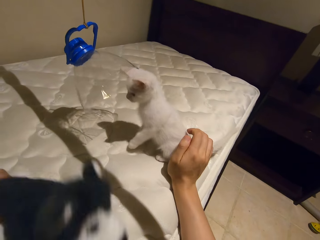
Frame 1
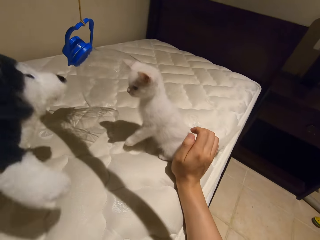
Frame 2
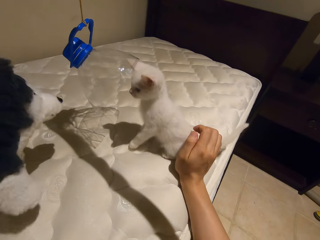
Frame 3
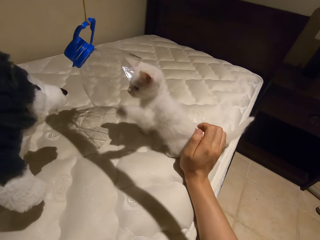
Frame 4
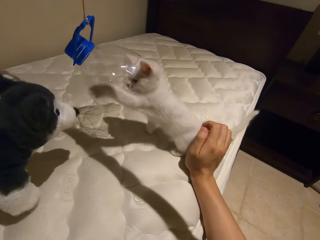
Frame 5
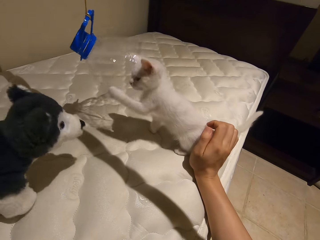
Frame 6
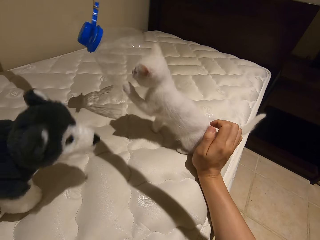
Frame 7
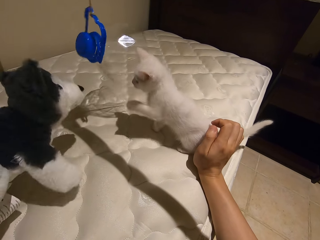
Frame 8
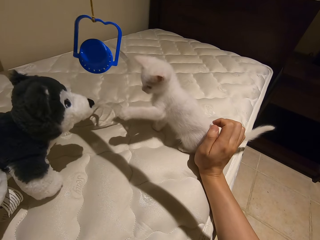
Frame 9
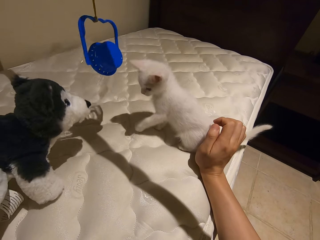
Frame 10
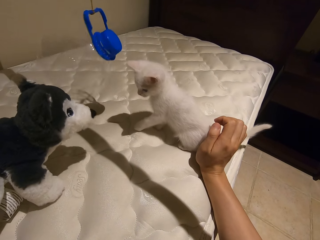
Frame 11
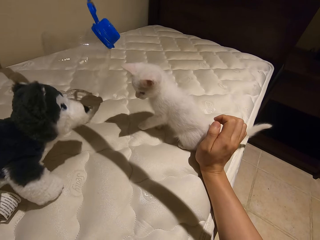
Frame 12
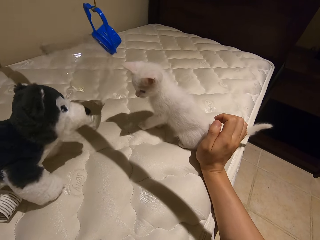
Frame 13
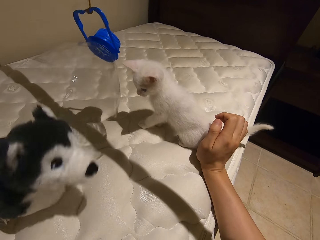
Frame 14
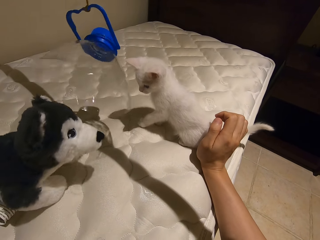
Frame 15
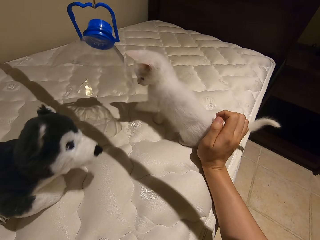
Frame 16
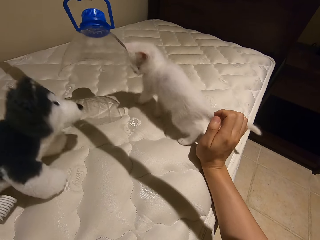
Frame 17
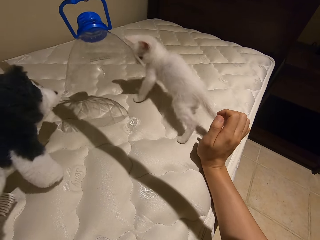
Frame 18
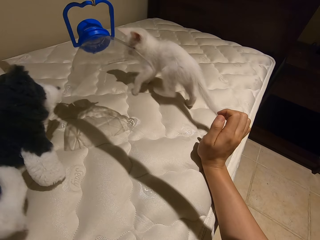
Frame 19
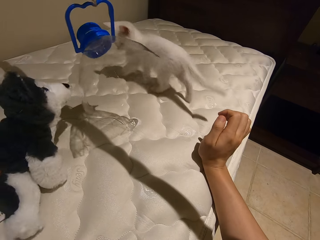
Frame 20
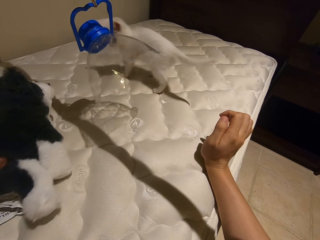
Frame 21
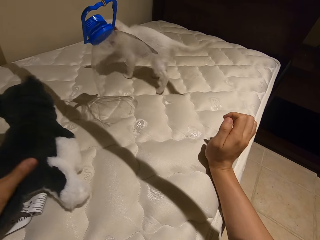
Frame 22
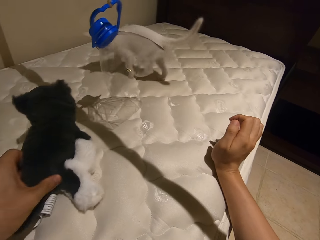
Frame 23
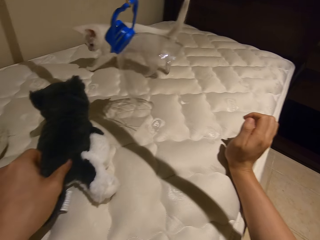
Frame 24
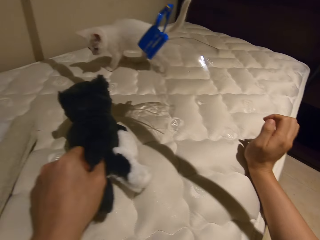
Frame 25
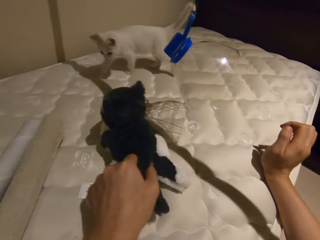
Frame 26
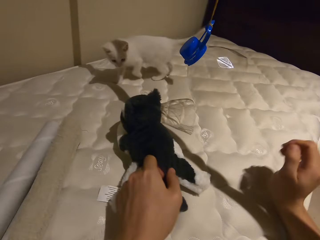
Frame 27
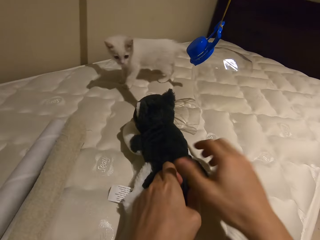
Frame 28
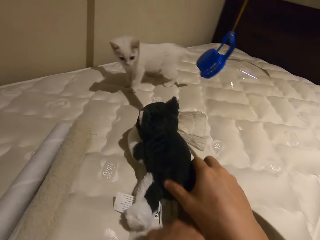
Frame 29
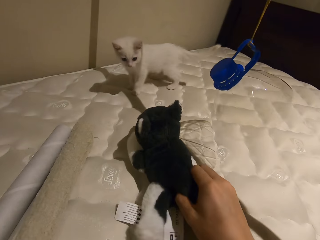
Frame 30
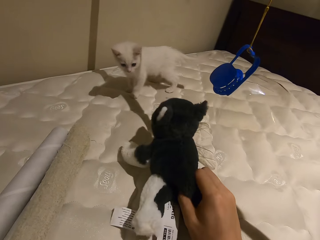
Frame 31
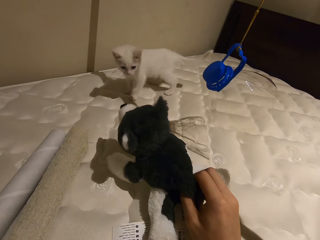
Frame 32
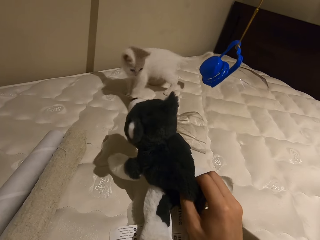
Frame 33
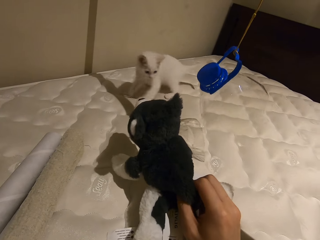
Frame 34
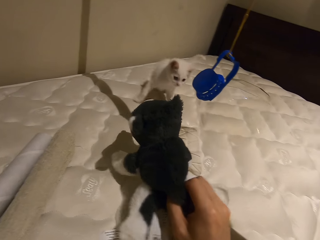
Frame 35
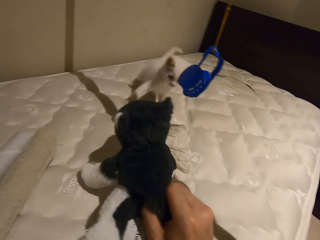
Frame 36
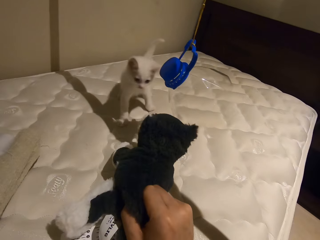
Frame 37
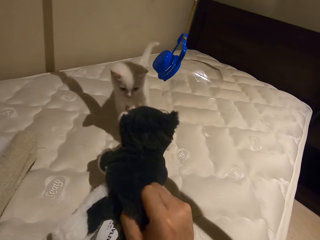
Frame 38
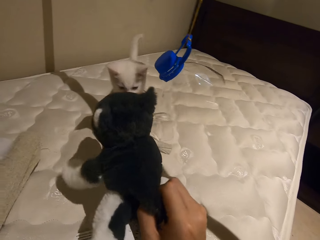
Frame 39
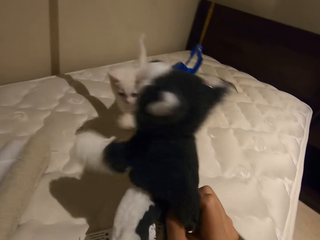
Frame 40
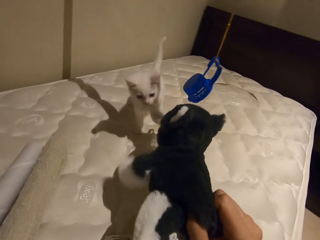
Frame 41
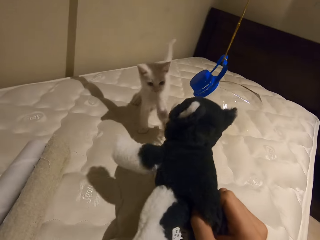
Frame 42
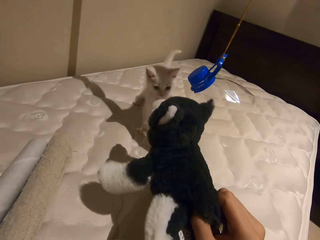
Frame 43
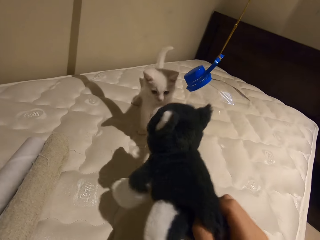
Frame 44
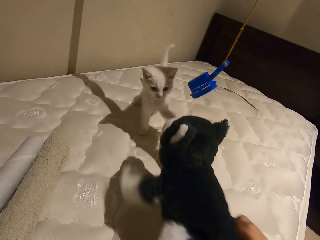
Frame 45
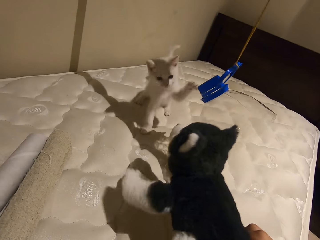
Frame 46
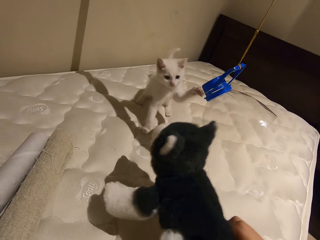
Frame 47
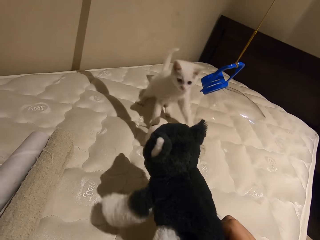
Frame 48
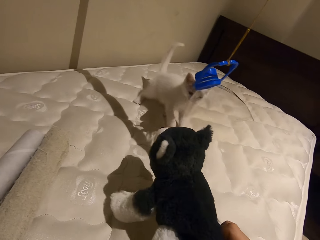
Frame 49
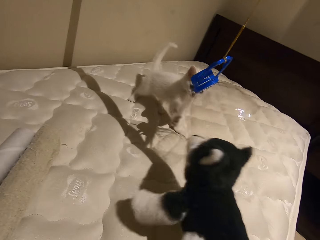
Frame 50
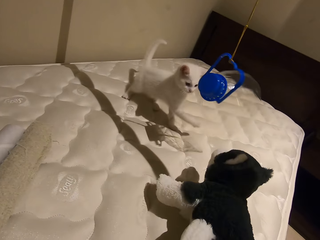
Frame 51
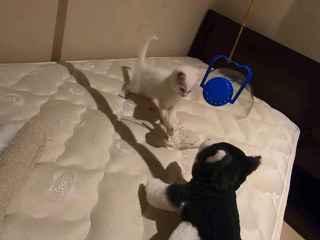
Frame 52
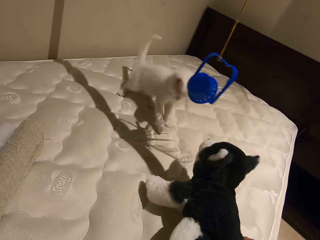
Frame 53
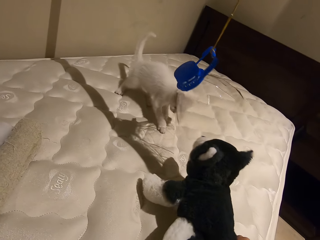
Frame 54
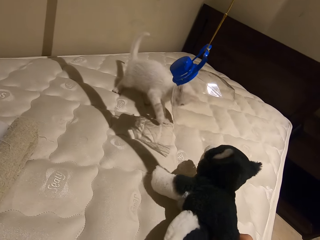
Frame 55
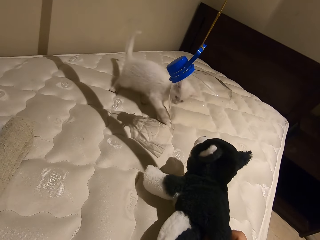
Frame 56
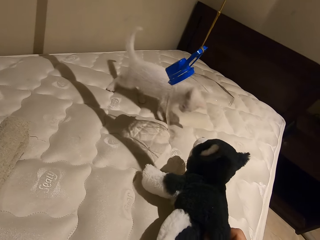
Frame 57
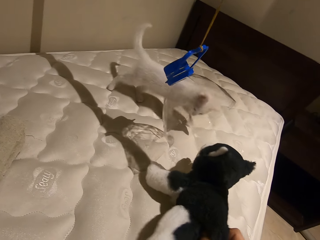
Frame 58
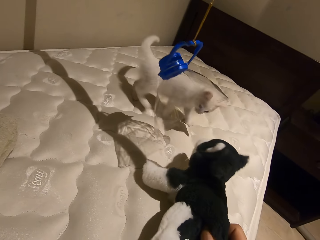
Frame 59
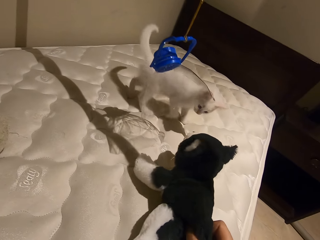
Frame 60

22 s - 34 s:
The camera wearer plays with the cat using the dog toy or doll in his left hand. He removes his right hand from the cat. He holds the dog toy with his right hand.

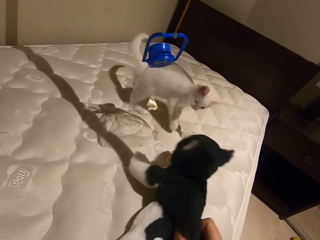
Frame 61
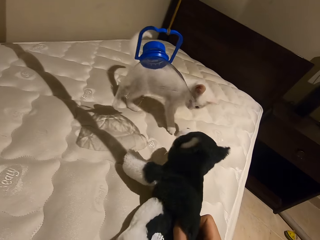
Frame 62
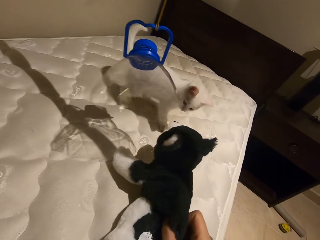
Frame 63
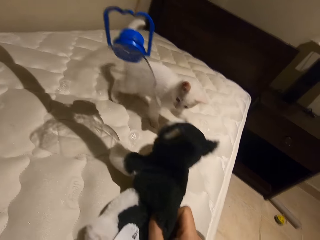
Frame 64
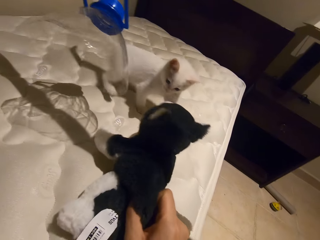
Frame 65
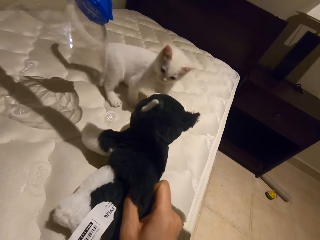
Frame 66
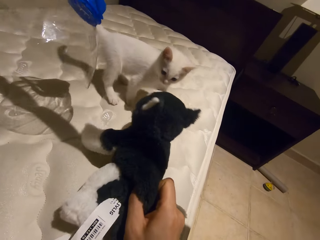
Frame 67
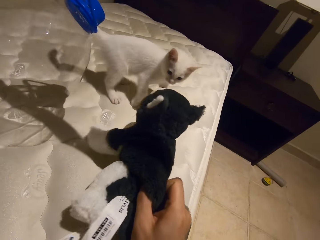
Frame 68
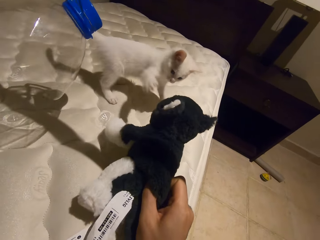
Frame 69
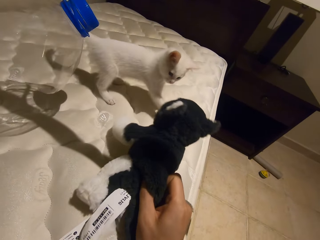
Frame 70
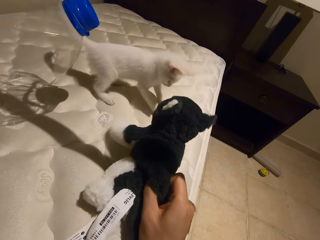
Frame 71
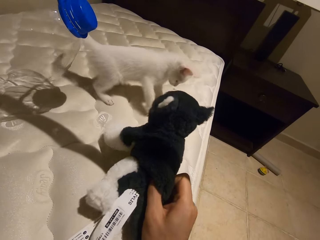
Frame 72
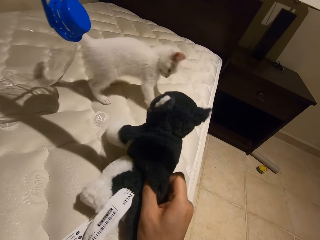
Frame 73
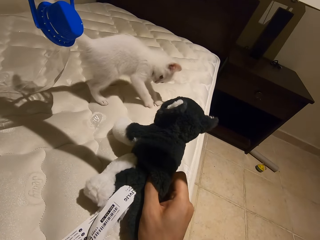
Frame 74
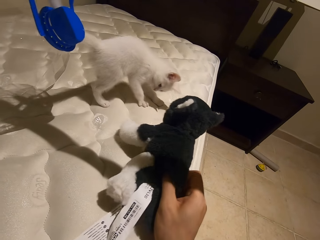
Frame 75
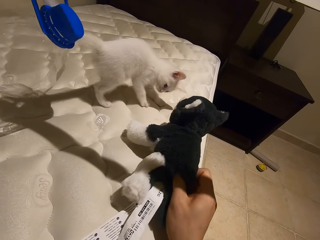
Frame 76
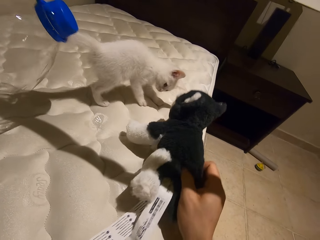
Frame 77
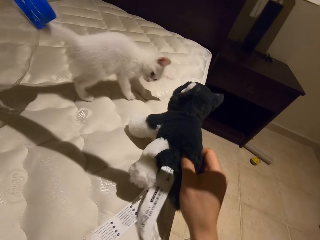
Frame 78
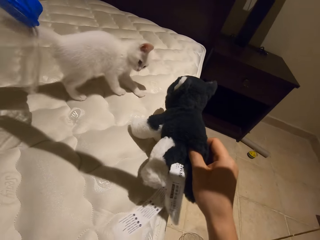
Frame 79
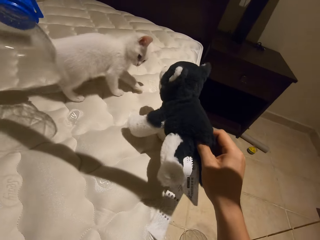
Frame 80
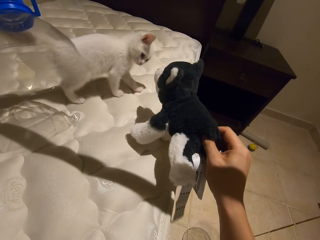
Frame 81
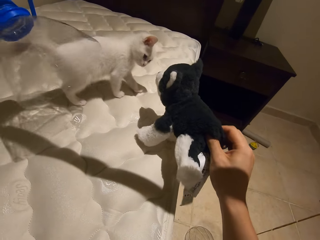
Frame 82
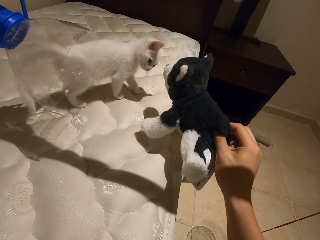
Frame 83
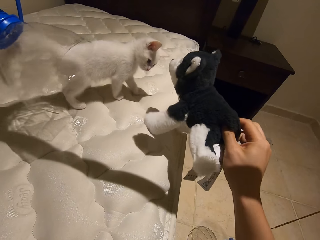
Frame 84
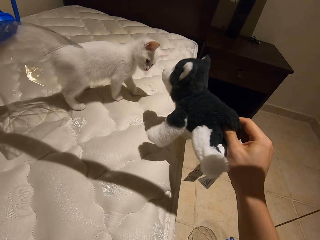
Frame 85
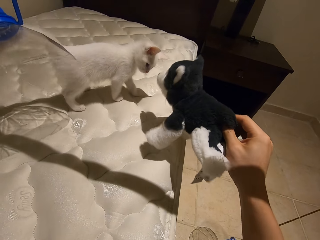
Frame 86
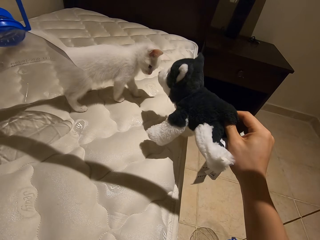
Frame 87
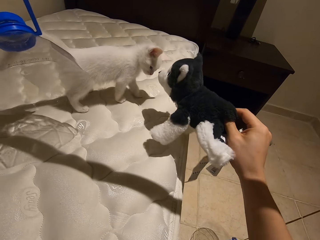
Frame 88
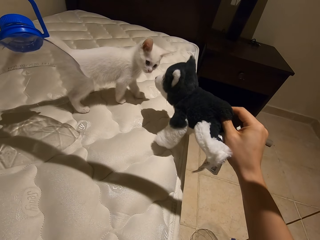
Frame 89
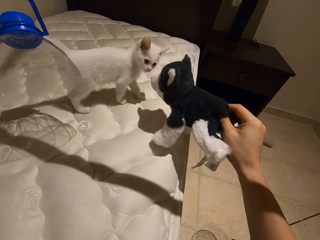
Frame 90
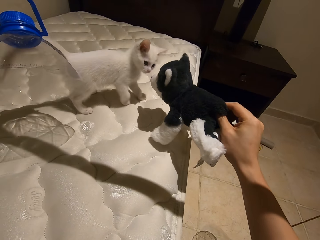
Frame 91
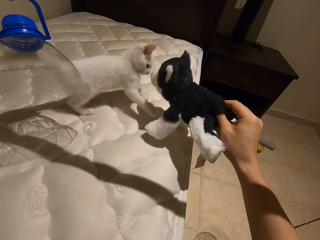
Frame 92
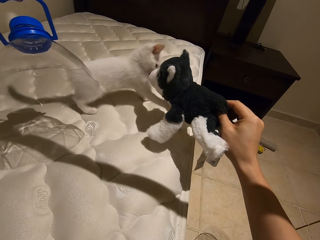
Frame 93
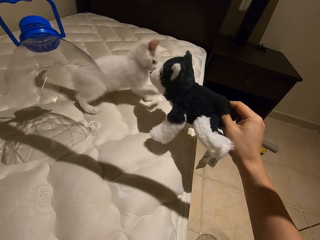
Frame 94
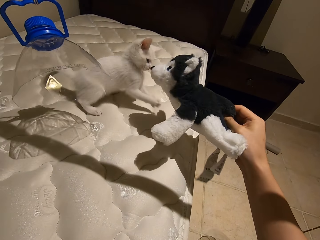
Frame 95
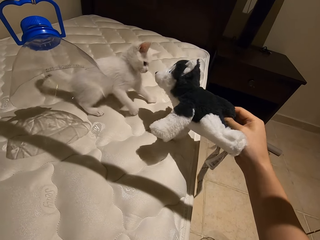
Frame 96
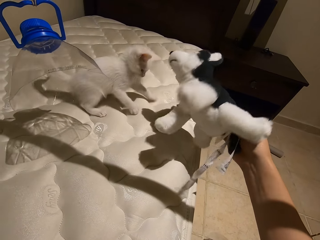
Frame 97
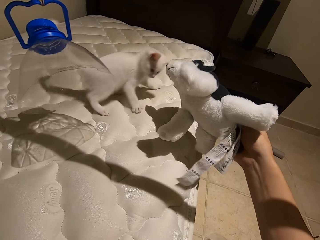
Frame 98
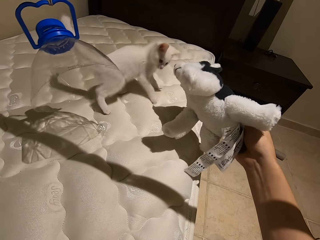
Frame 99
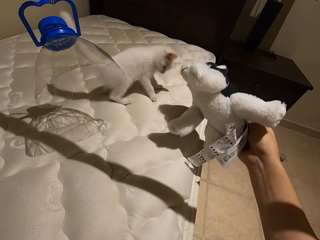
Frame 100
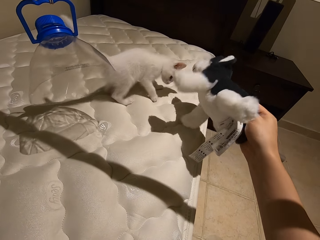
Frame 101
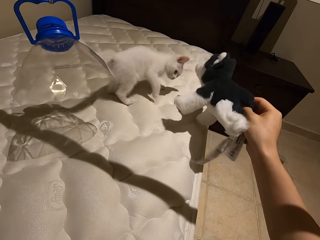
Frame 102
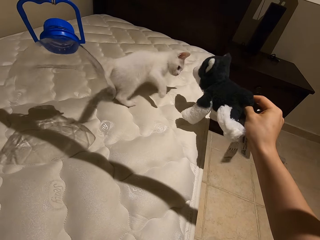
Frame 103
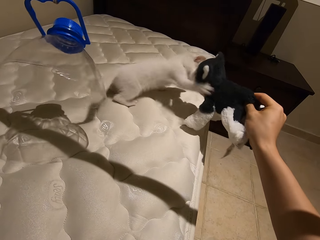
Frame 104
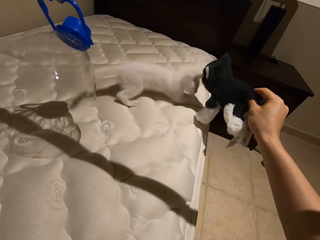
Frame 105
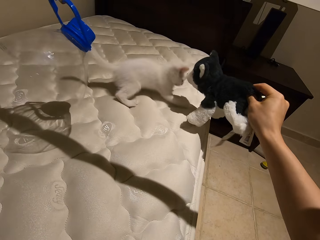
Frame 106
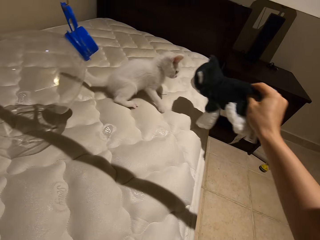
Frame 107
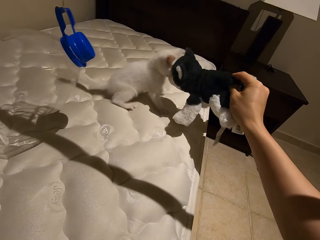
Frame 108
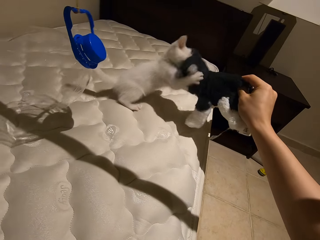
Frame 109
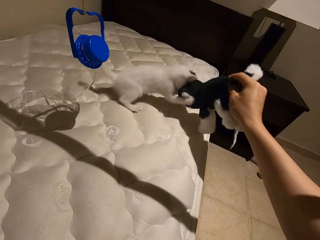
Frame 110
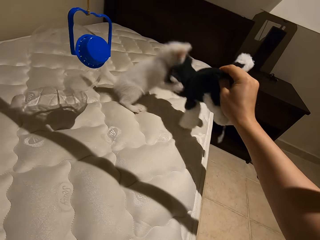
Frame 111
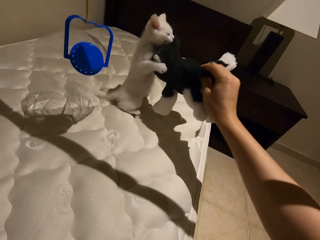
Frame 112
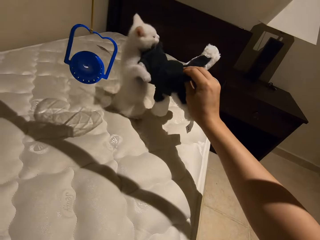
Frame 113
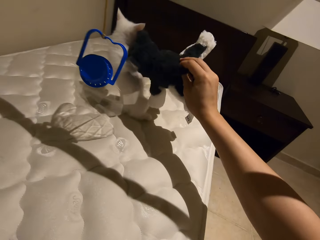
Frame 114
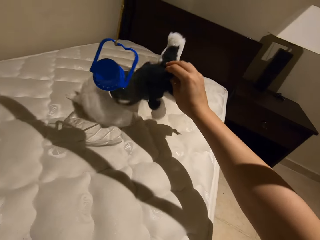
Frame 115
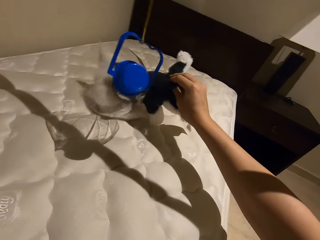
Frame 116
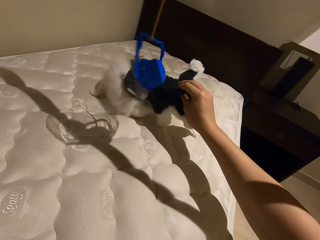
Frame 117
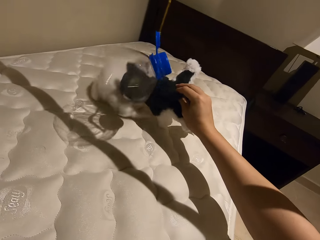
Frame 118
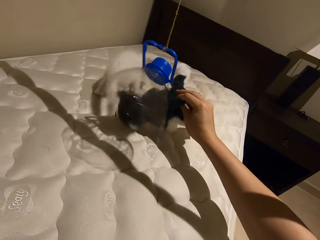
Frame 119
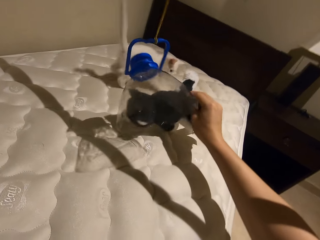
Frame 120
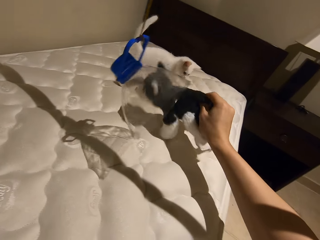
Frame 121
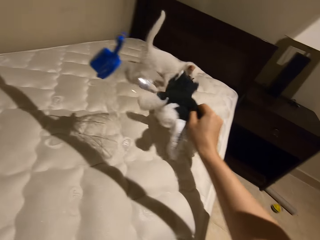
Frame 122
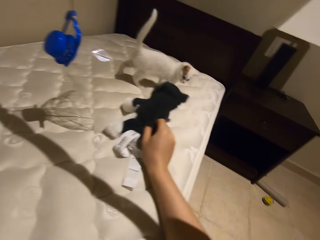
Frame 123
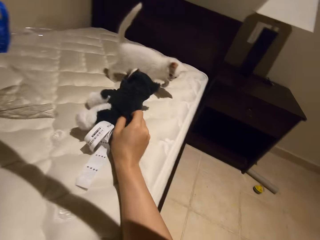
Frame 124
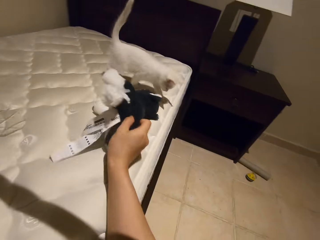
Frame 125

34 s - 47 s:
The camera wearer plays with the cat with the doll.
